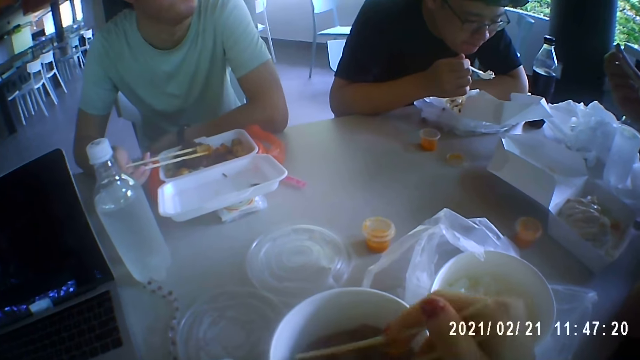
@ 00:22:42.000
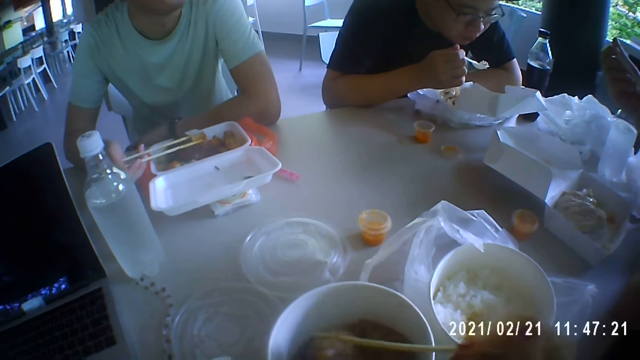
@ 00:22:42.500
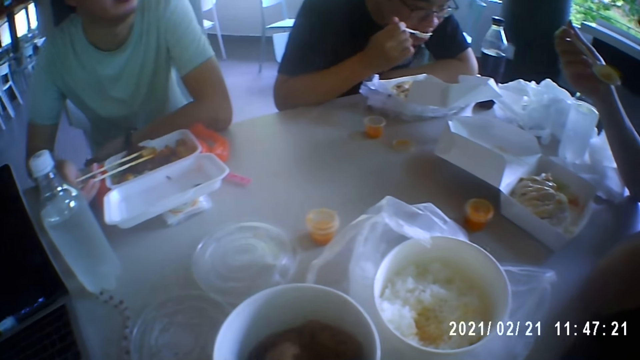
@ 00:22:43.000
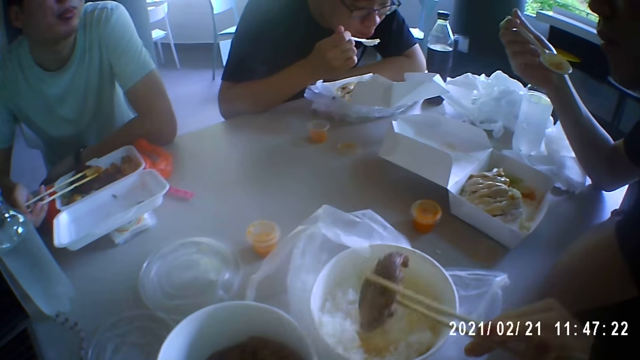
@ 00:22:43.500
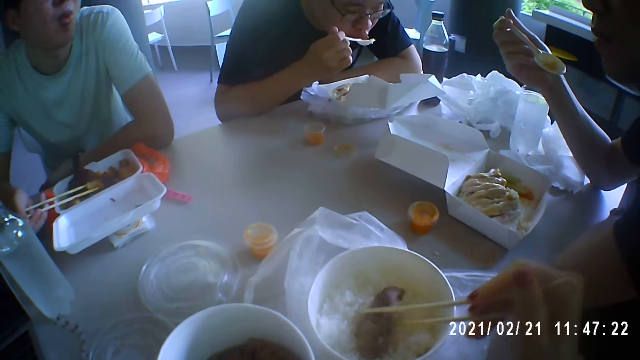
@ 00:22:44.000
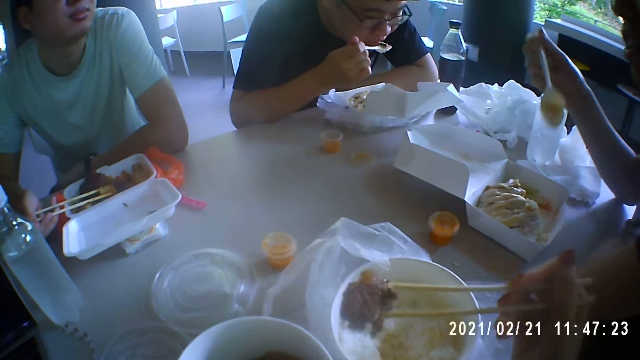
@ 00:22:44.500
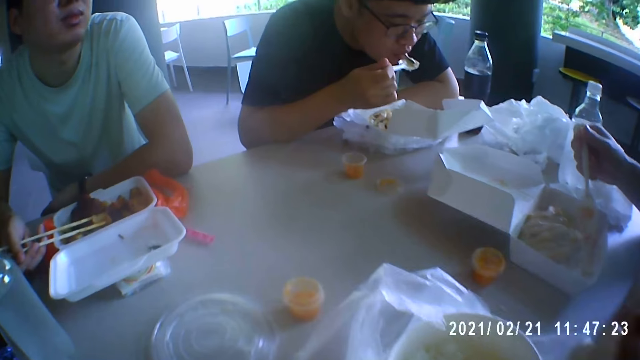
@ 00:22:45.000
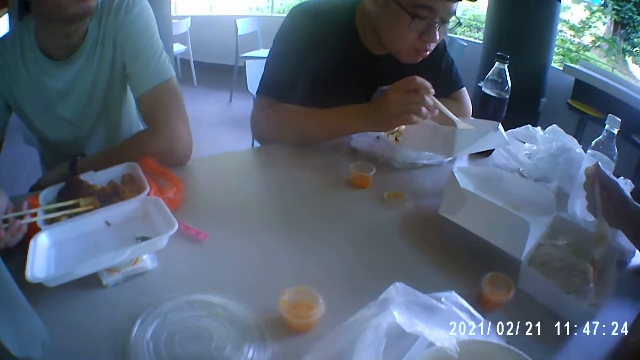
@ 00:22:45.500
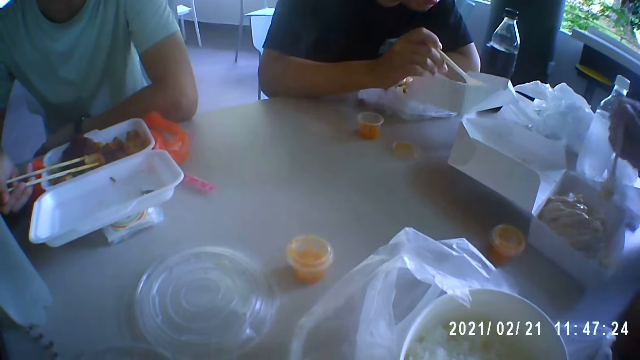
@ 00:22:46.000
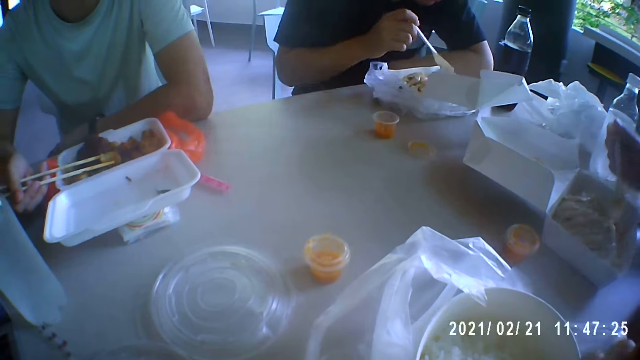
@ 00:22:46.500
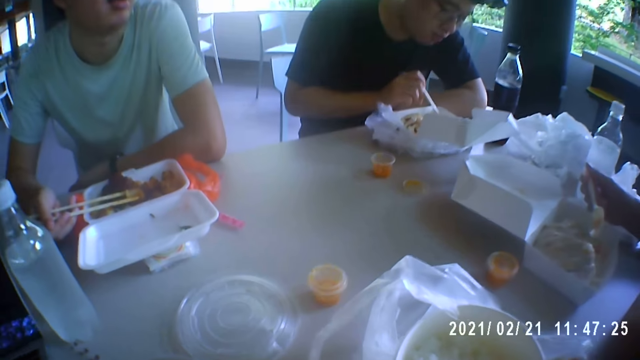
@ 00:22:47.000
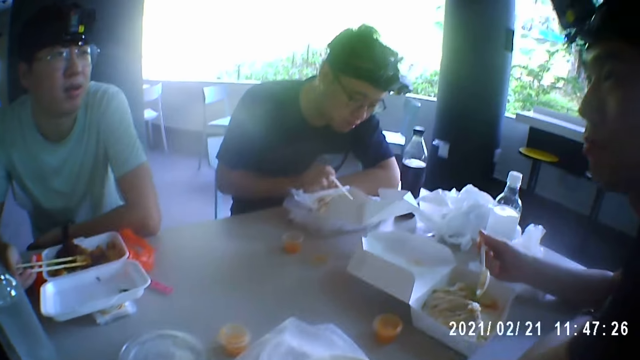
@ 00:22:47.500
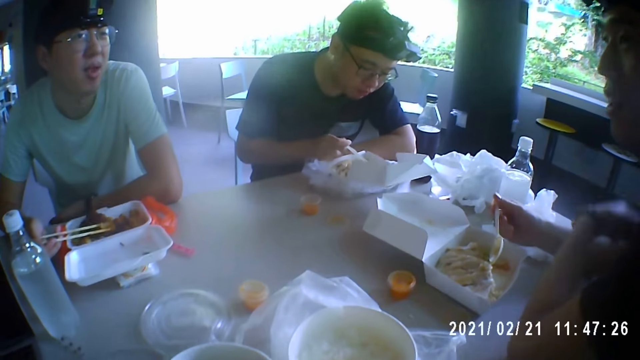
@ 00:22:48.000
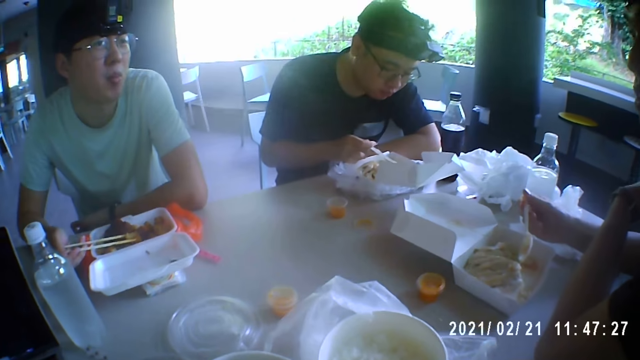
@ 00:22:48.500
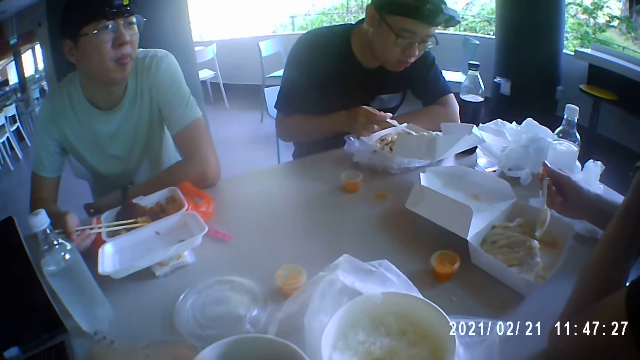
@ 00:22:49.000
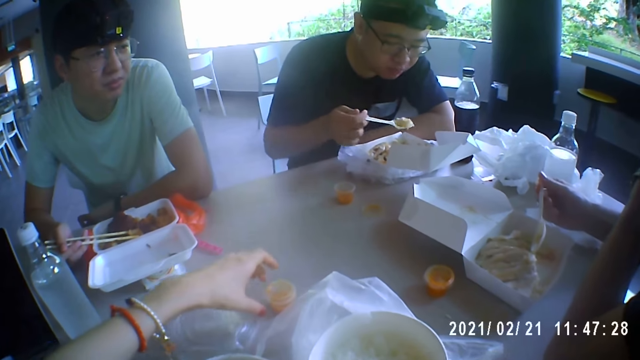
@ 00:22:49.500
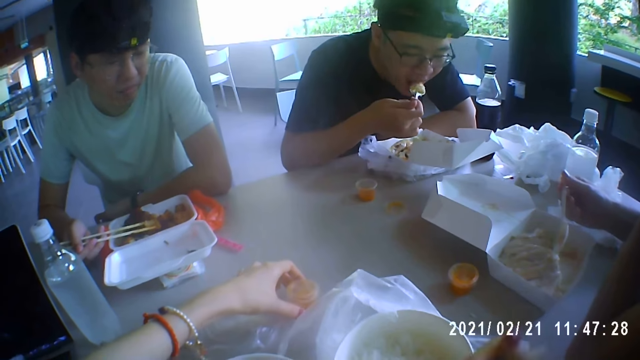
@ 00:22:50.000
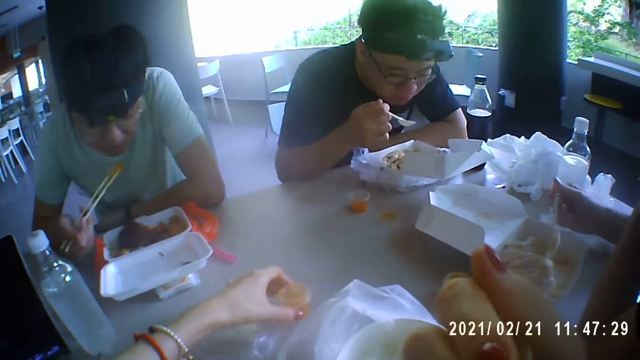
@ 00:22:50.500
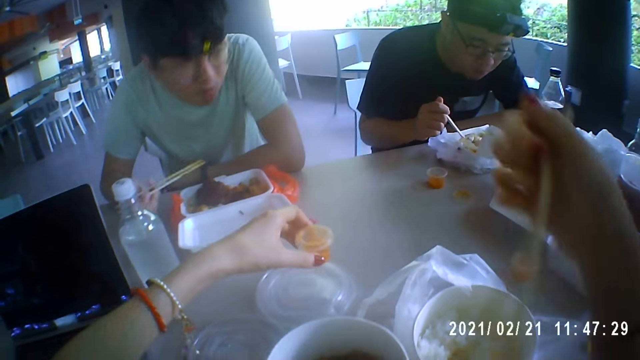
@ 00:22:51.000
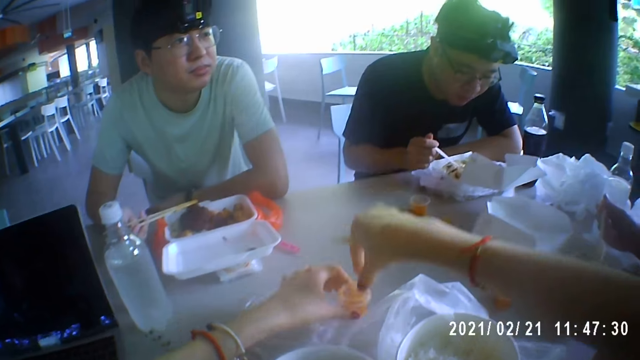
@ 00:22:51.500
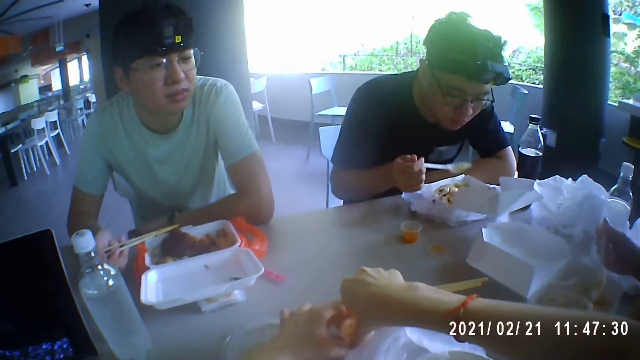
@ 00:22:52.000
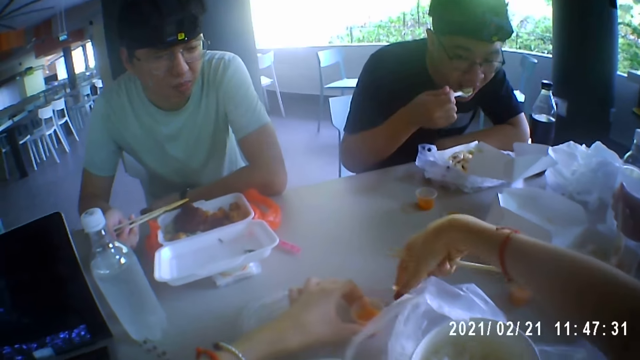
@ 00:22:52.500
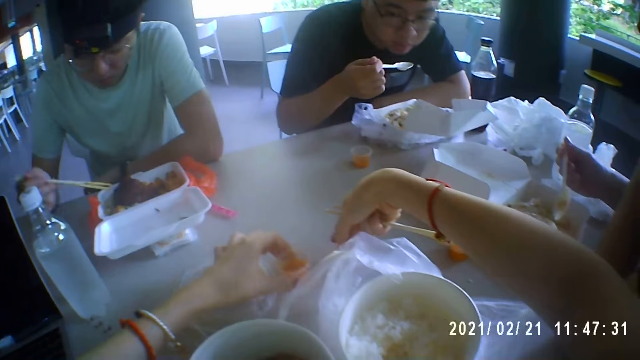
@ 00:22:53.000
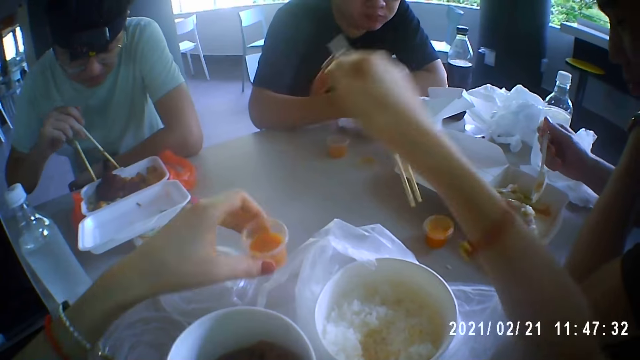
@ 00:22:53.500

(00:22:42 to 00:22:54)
The camera wearer removes the chicken from the bowl of rice with the chopsticks in her right hand. A man drops a bone from the chicken on the lid of the disposable container with the spoon in his right hand. The man takes rice from the disposable container with the spoon in his right hand. The man eats the rice with the spoon in his right hand. The camera wearer picks up a sauce cup from the table with her left hand. She puts the chopsticks in her right hand in her mouth. Another man eats the potato with the chopsticks in his right hand. The first man takes rice from the disposable container with the spoon in his right hand. The camera wearer removes the lid of the sauce cup with her right hand. The first man eats the rice with the spoon in his right hand. The camera wearer drops the lid of the sauce cup on the table with her right hand.

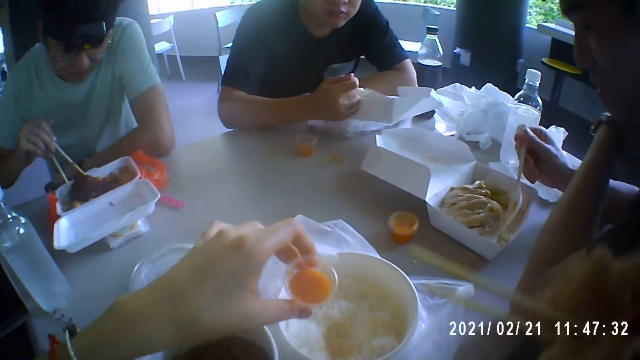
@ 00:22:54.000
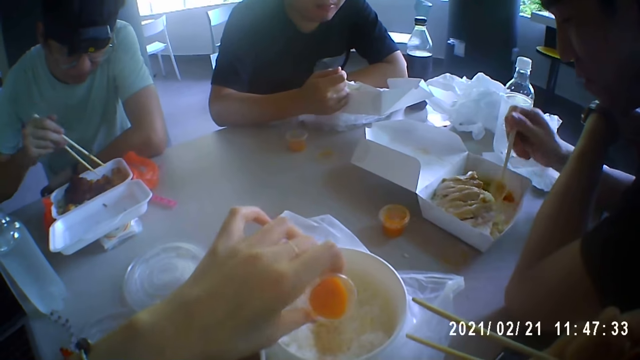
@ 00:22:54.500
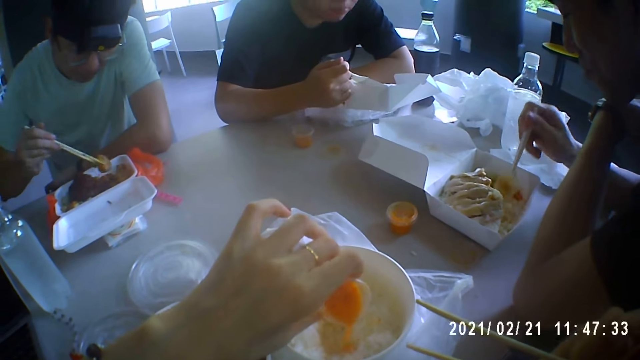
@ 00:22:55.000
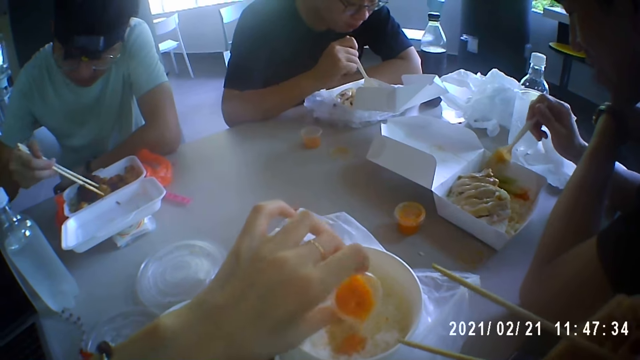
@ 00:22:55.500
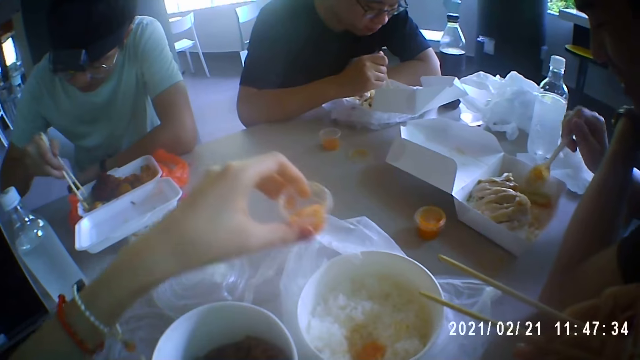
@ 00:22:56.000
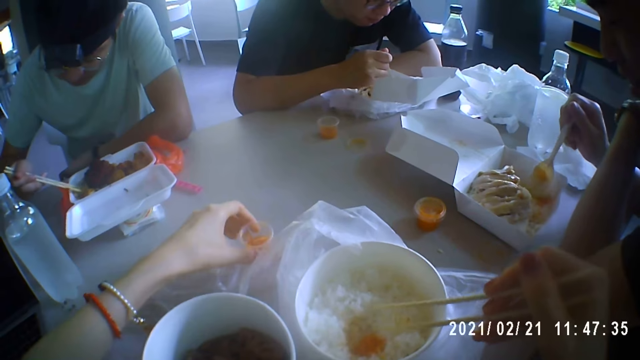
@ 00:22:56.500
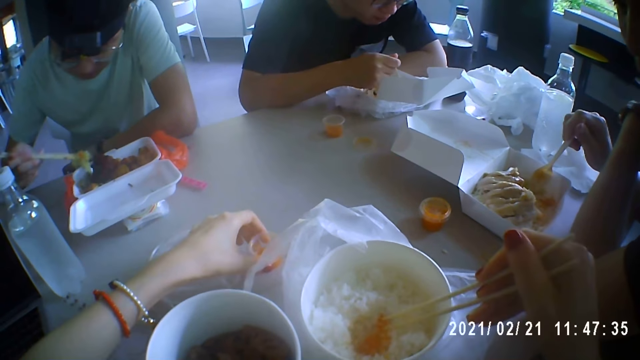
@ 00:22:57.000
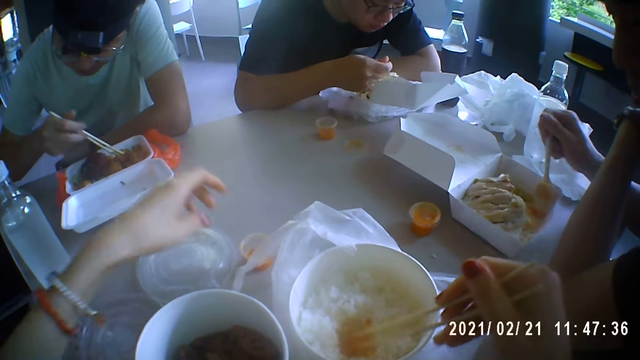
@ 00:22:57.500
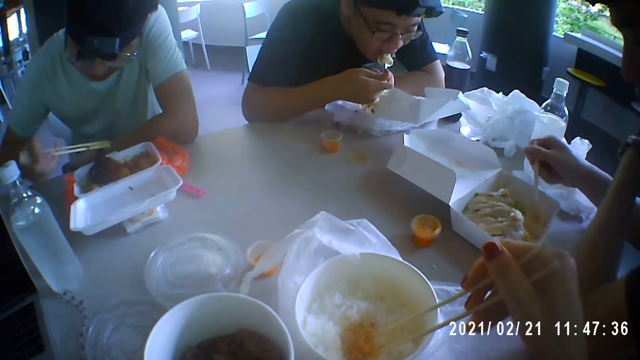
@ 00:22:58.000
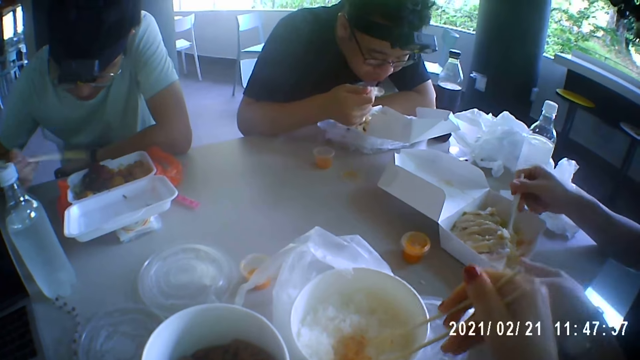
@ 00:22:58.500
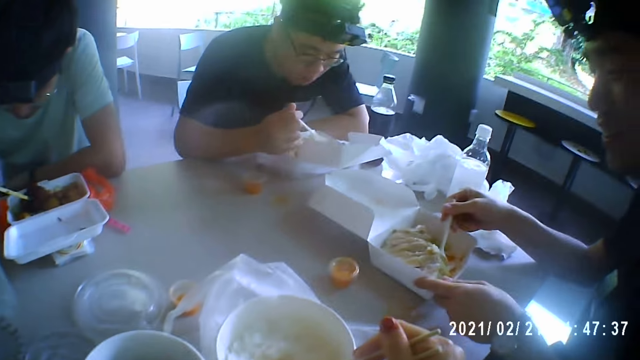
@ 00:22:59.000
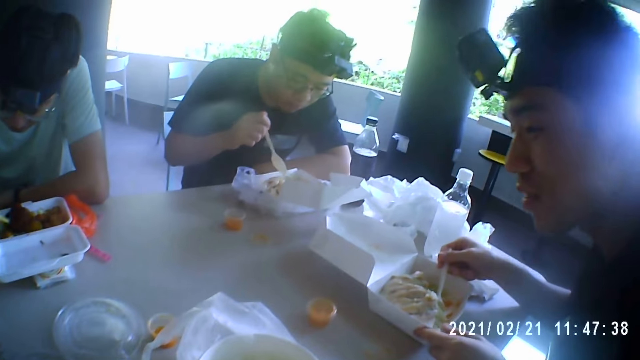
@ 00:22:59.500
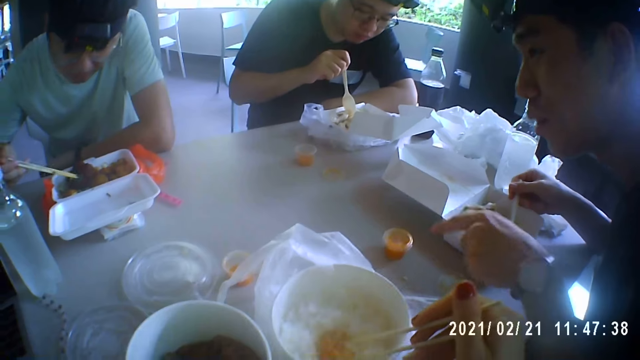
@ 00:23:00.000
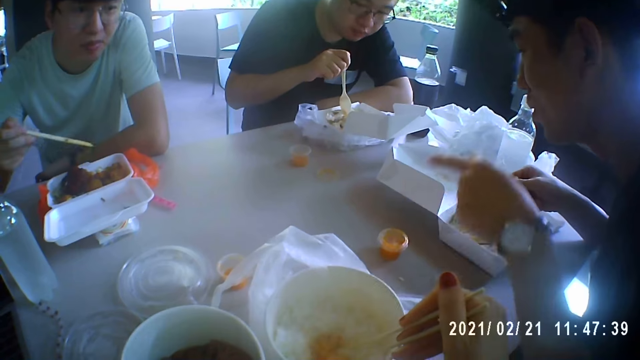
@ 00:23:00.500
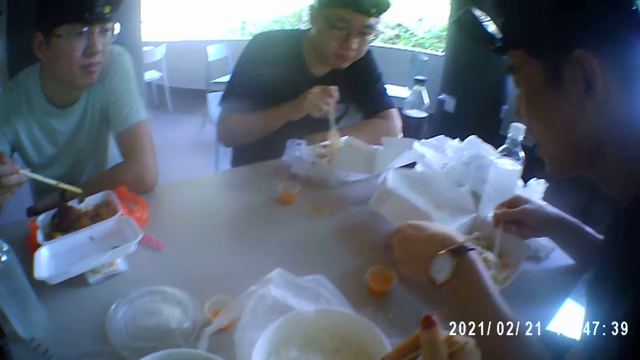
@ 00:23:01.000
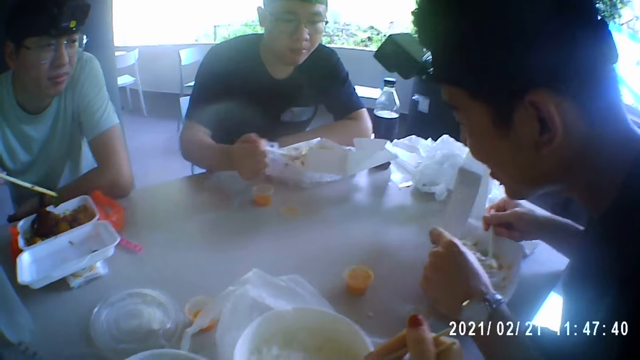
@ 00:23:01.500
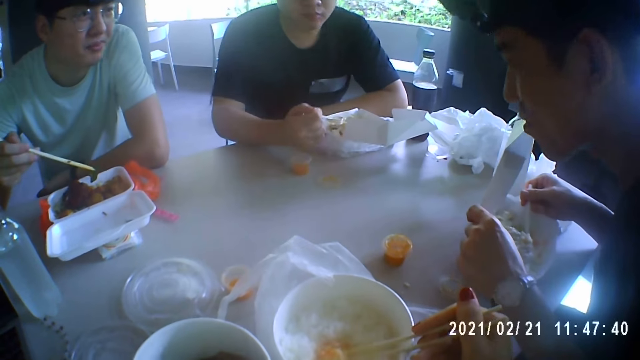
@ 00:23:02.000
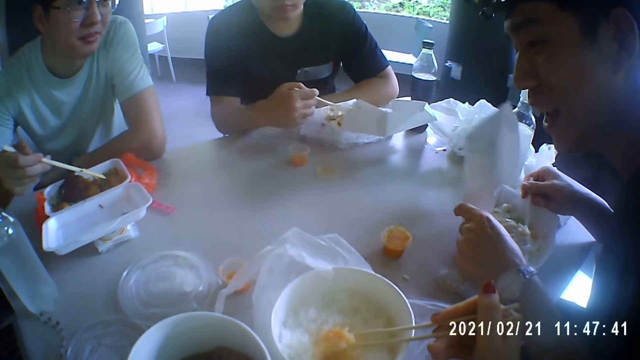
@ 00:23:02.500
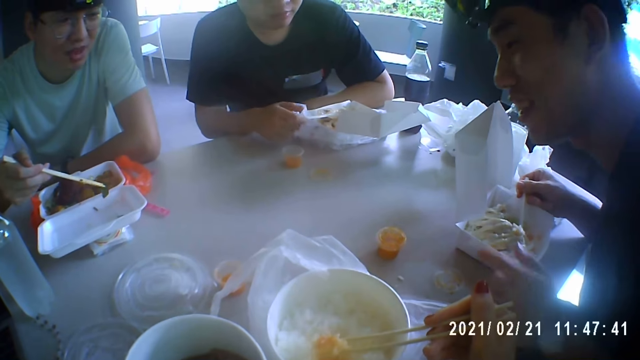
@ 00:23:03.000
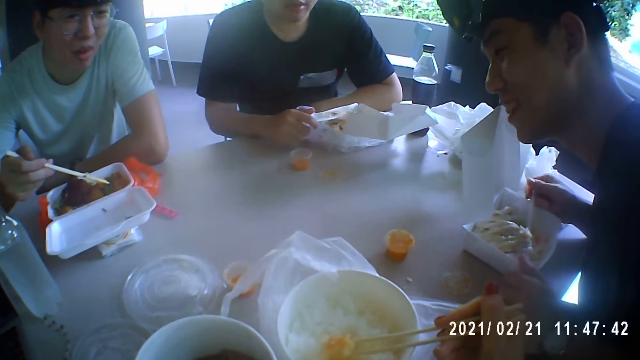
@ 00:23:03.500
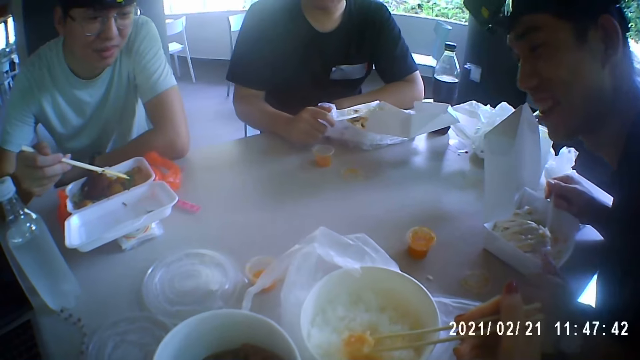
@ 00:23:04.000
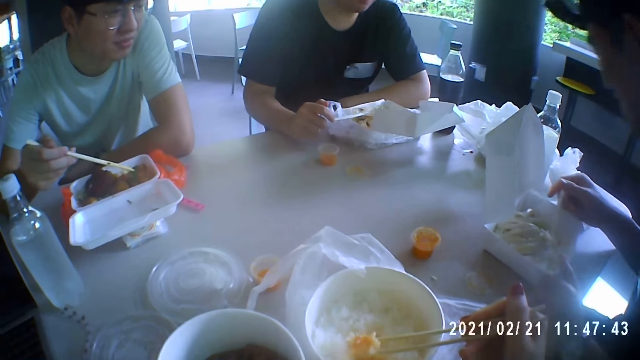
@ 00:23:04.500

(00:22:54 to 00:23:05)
The camera wearer pours the sauce in the sauce cup in her left hand in the bowl of rice. A man stirs the rice in the disposable container with the spoon in his right hand. Another man picks up a veggie from the disposable container with the chopsticks in his right hand. The second man drops the veggie in the disposable container with the chopsticks in his right hand. A third man takes rice from the disposable container with the spoon in his right hand. The second man picks up the veggie from the disposable container with the chopsticks in his right hand. The camera wearer drops the sauce cup in her left hand on the table. She stirs the sauce with the rice in the bowl with the chopsticks in her right hand. The second man drops the veggie in the disposable container with the chopsticks in his right hand. The third man eats the rice with the spoon in his right hand. The second man puts the chopsticks in his right hand in his mouth. The first man adjusts the disposable container on the table with his left hand. The second man picks up the veggie from the disposable container with the chopsticks in his right hand. The first man counts sauce cups on the table with his left hand. The camera wearer converses with the first man. The first man raises the lid of the disposable container with his left hand. The camera wearer takes the rice from the bowl with the chopsticks in her right hand. The third man drops the spoon in his right hand in the disposable container. The camera wearer eats the food.
